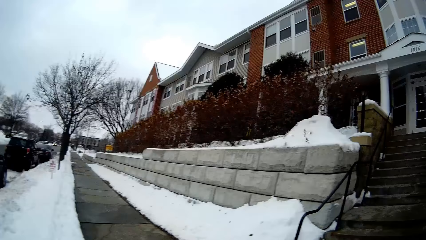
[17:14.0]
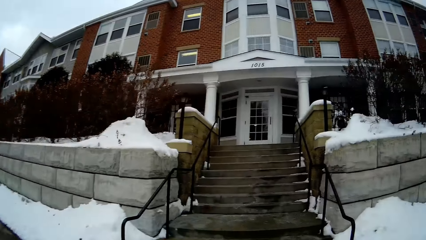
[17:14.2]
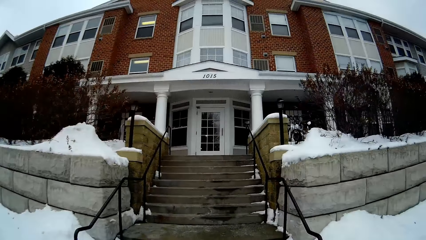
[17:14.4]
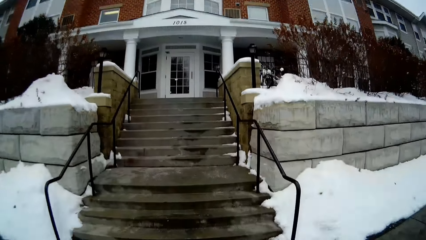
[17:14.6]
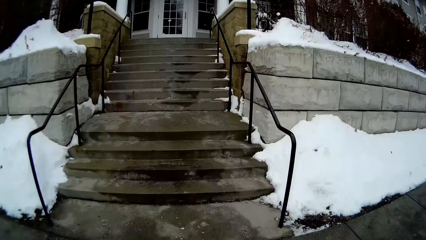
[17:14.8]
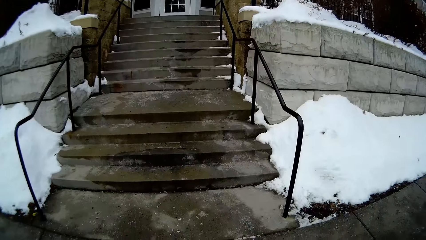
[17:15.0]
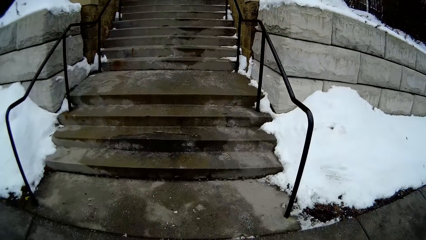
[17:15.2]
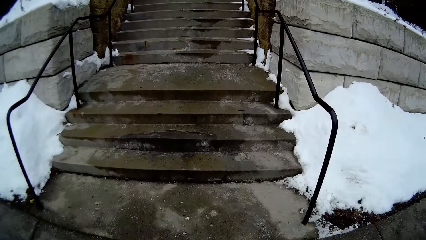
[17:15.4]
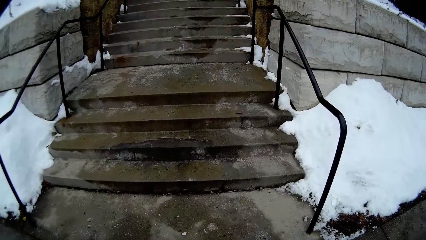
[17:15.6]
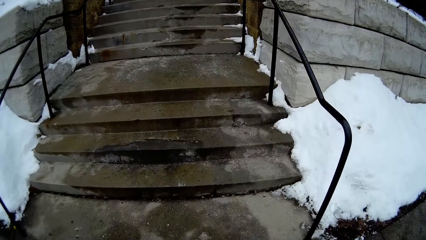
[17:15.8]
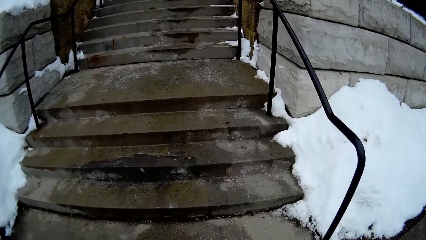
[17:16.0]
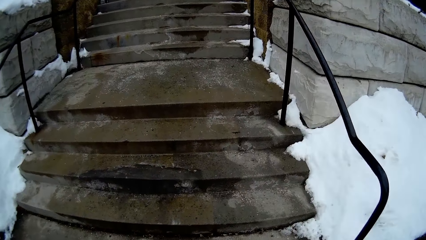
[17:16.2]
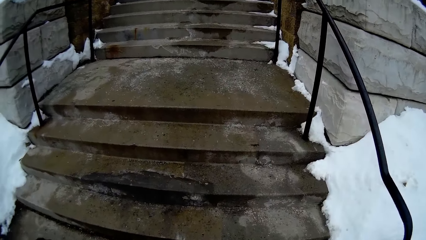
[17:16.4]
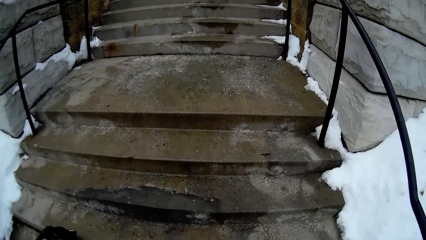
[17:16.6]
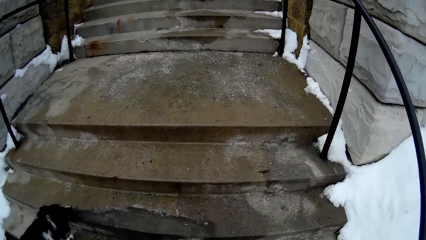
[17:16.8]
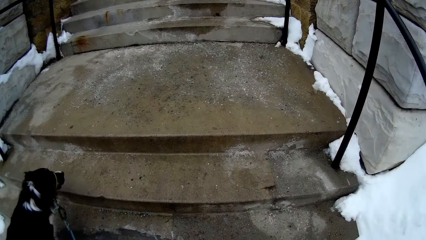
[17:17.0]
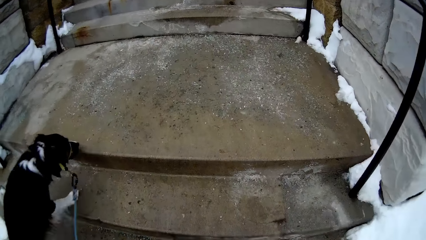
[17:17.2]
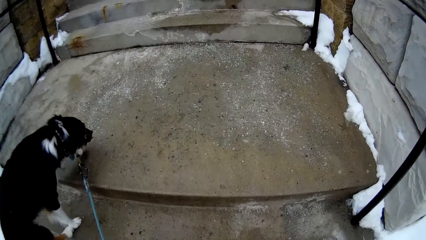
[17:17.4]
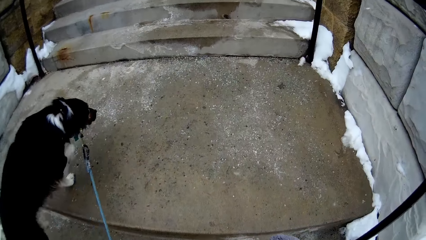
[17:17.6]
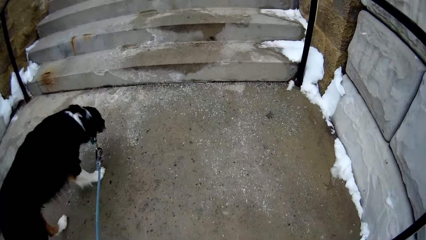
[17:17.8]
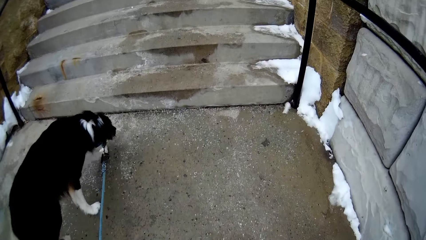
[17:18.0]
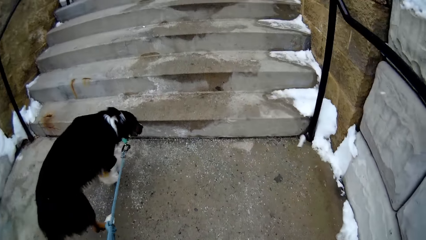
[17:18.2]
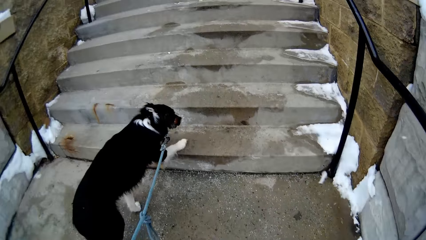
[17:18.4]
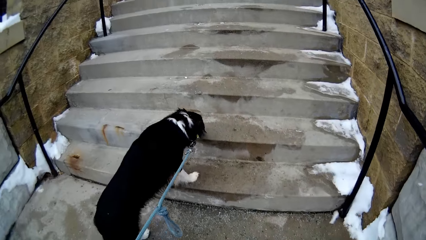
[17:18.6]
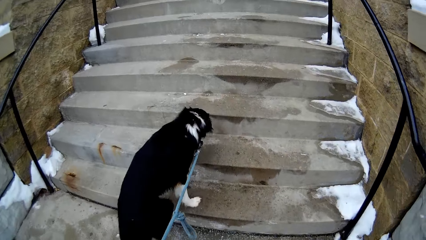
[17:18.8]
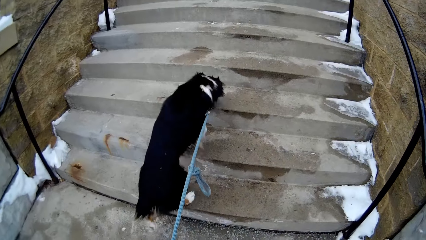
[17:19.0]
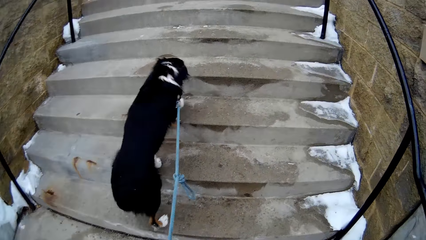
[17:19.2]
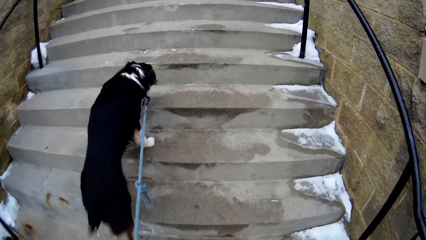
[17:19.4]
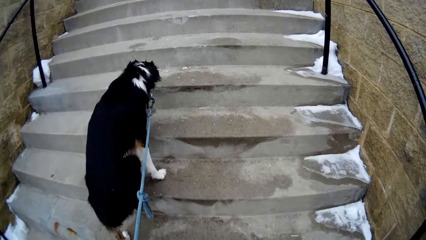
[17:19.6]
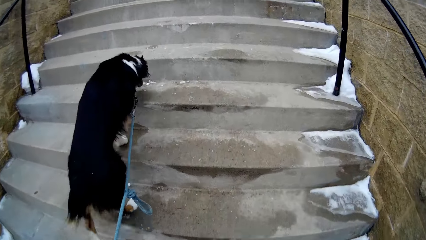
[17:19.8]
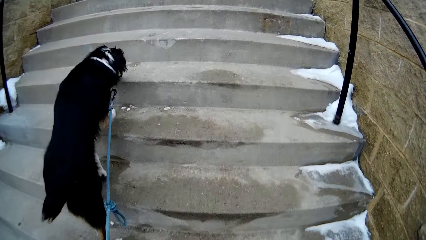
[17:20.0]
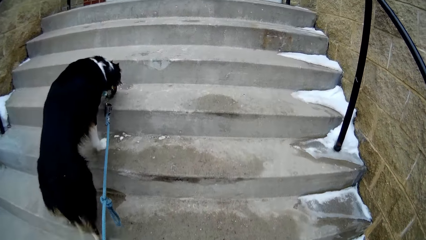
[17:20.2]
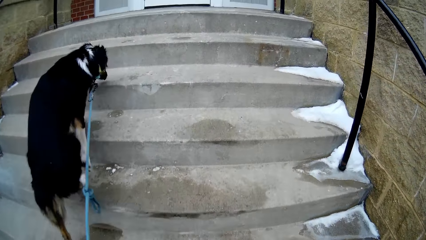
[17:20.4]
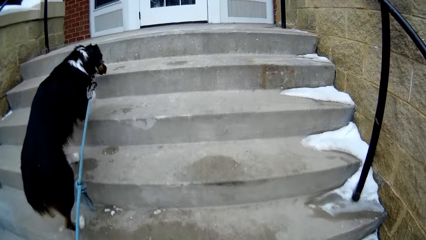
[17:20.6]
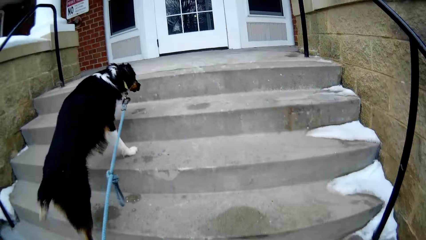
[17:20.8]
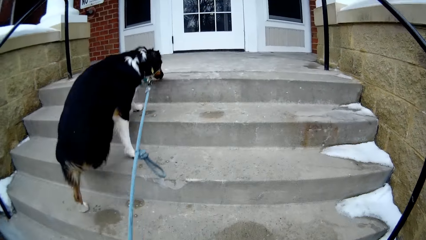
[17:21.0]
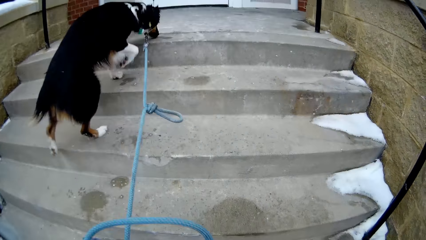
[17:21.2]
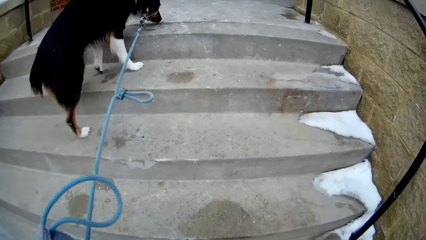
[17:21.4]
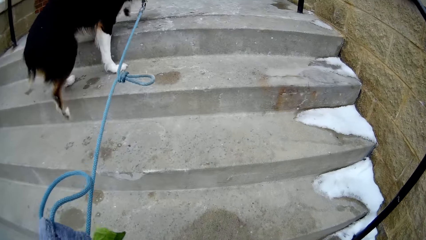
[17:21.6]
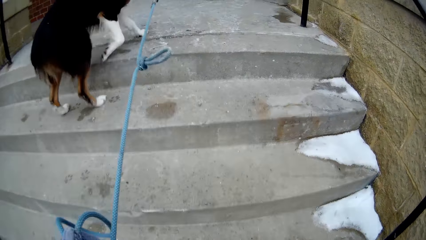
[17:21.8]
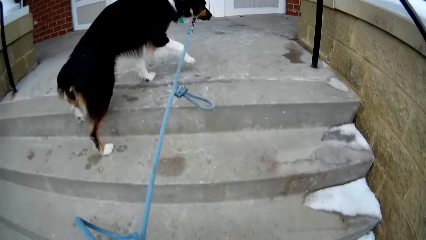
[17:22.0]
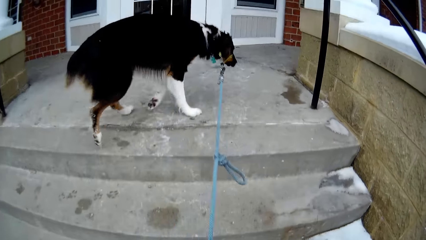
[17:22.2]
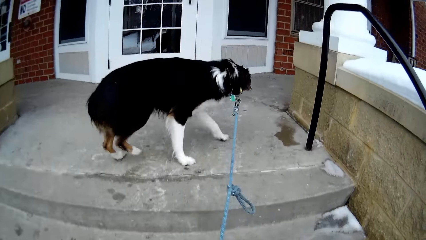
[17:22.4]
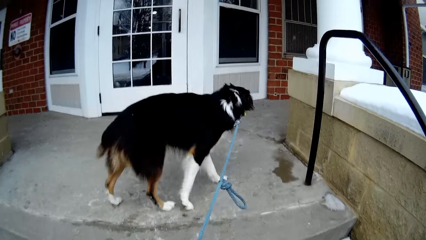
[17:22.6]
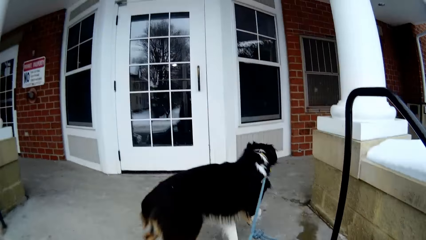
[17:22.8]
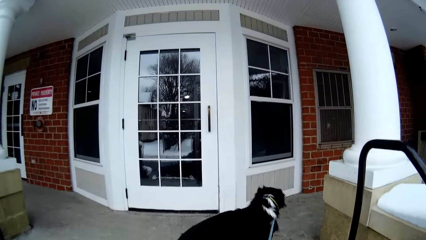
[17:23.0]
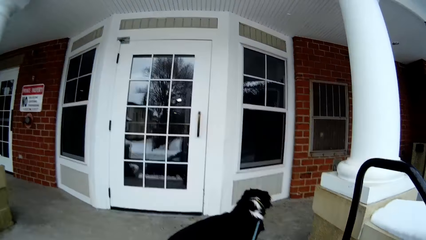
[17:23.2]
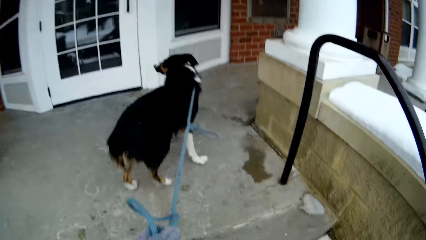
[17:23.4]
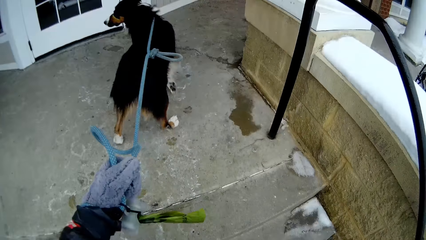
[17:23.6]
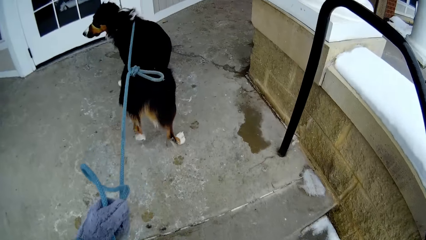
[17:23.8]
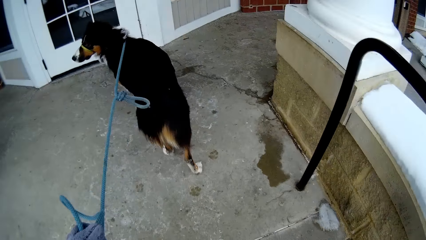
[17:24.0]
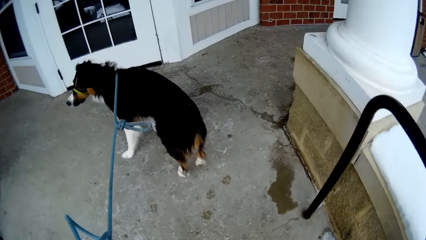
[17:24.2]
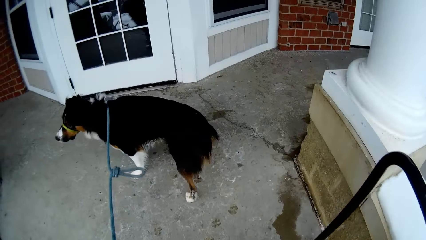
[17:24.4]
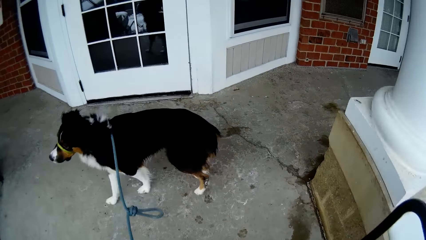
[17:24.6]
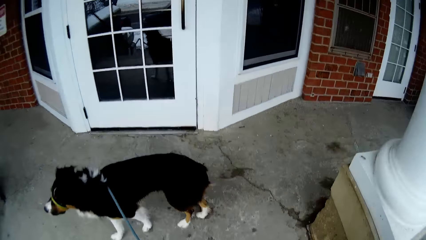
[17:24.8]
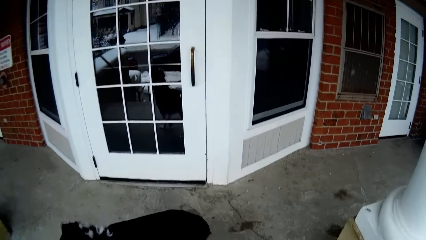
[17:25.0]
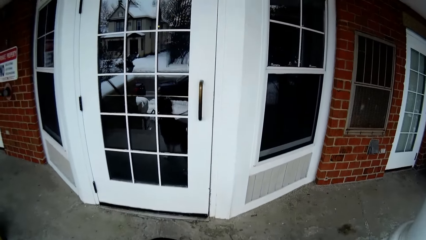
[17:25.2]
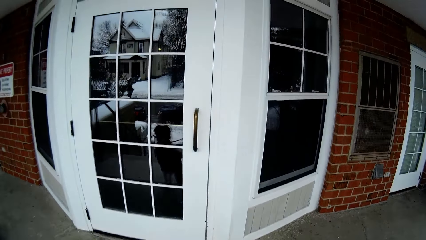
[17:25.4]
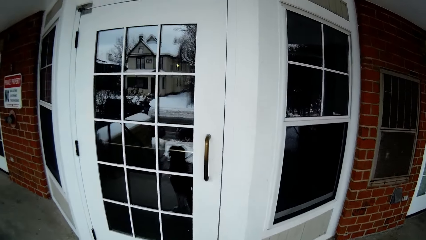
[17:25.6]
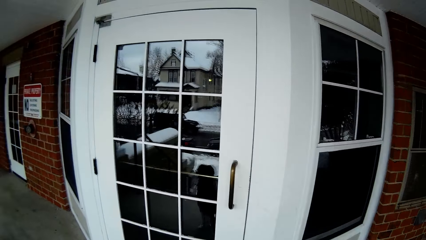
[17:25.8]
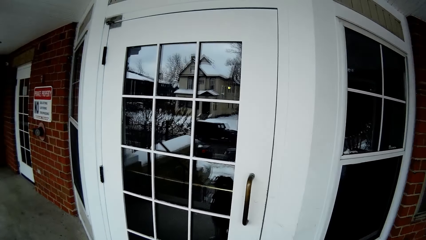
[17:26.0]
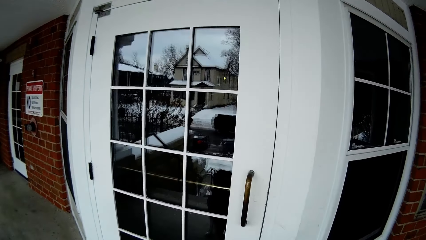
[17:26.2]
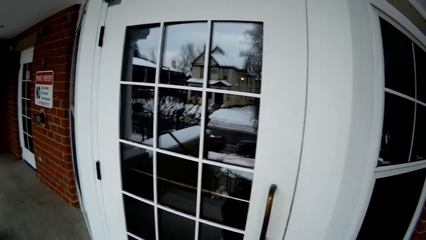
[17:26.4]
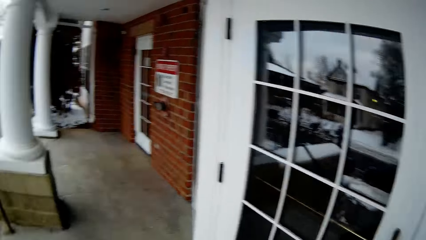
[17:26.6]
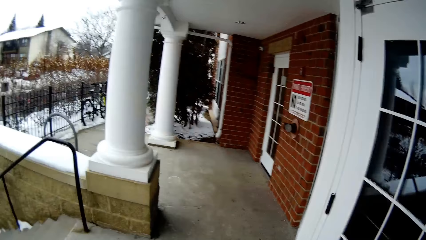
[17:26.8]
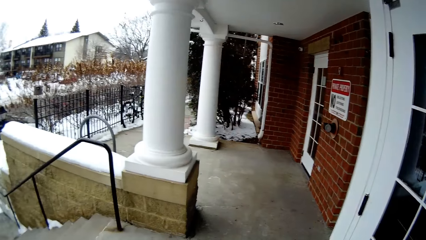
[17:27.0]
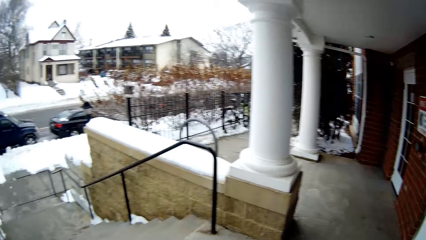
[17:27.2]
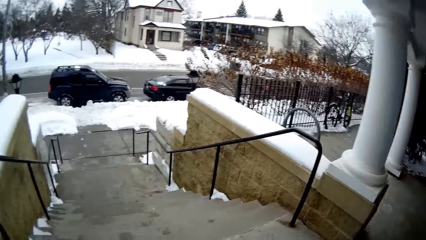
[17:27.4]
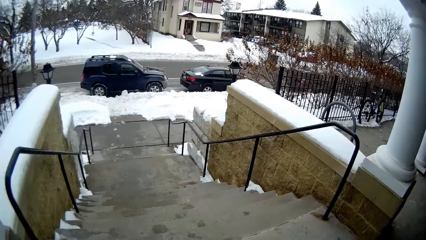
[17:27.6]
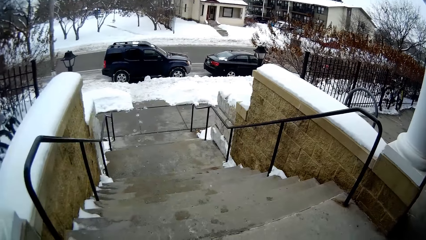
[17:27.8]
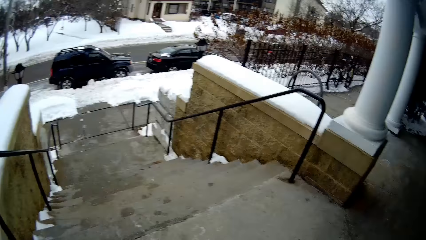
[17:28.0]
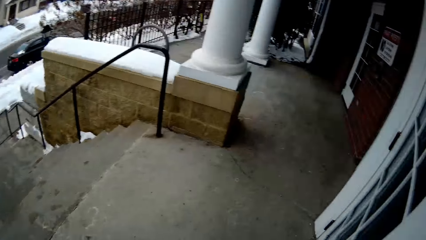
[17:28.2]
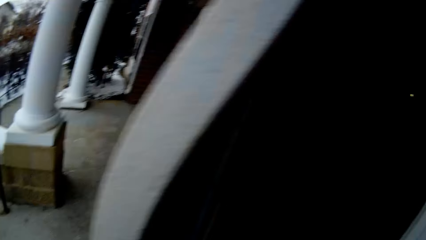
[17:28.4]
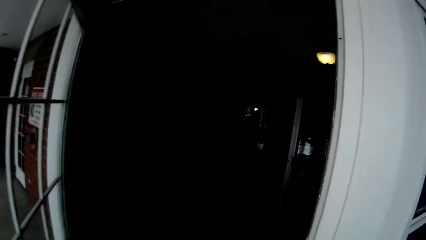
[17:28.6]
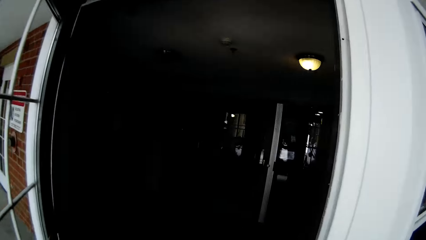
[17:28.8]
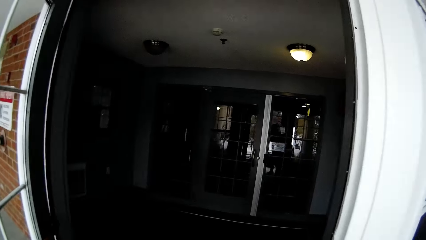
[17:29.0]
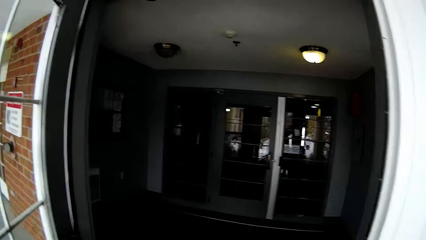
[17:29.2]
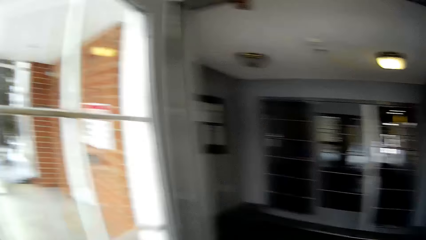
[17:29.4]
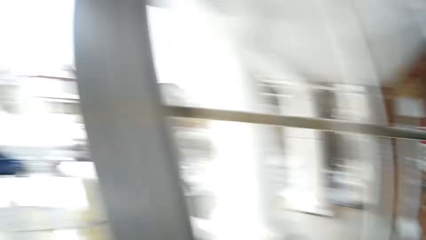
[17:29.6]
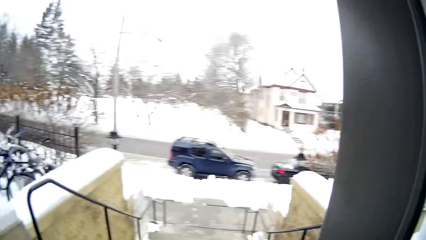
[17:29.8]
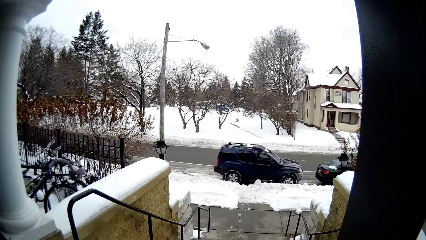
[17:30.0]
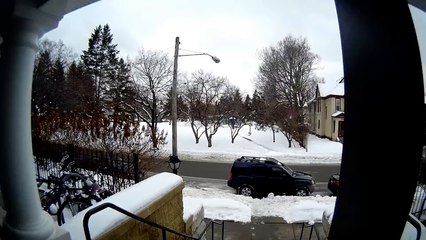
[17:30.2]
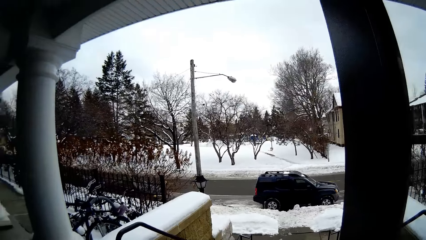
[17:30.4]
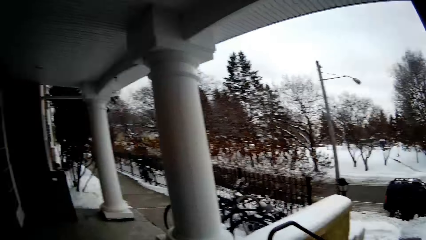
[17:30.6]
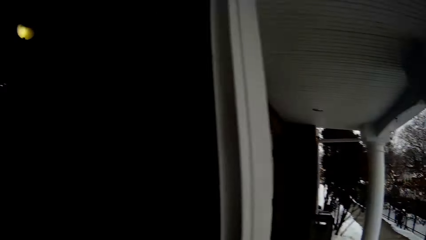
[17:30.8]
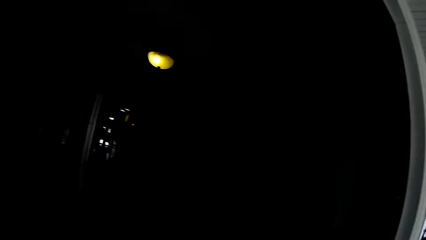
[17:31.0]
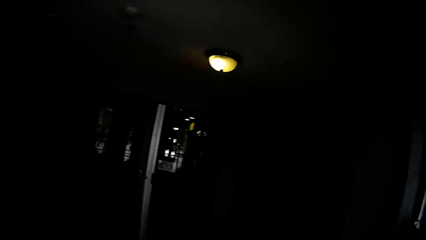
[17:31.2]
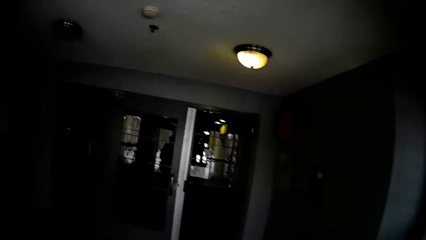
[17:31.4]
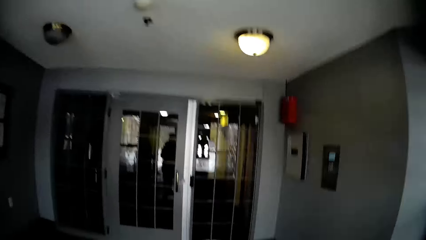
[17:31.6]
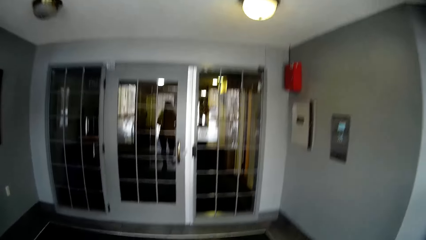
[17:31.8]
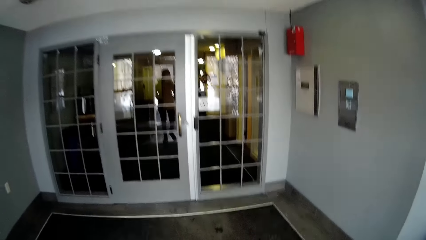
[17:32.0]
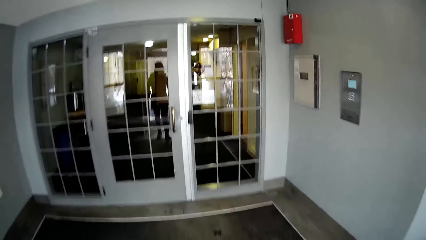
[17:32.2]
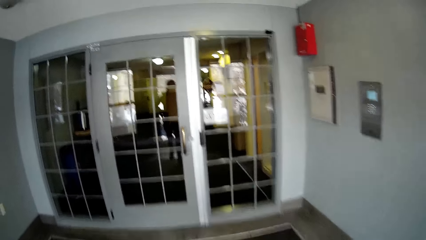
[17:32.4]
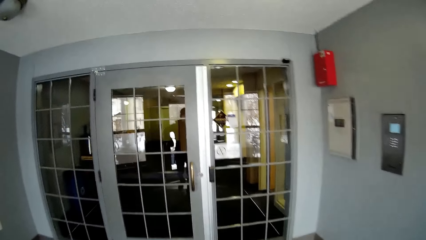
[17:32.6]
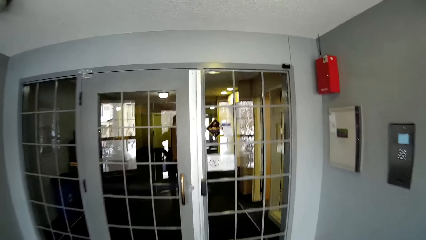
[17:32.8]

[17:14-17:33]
The camera wearer walks up the stairs of the building with the dog. She looks back across the street. She opens a door of the building with her left hand. She looks back across the street. She walks into the building.
